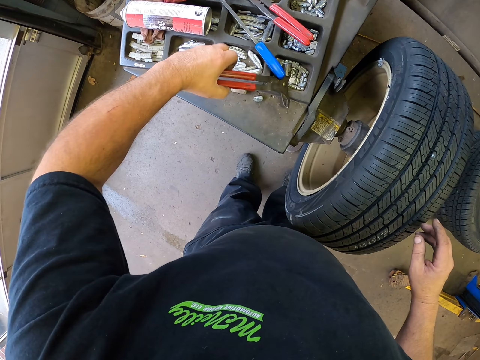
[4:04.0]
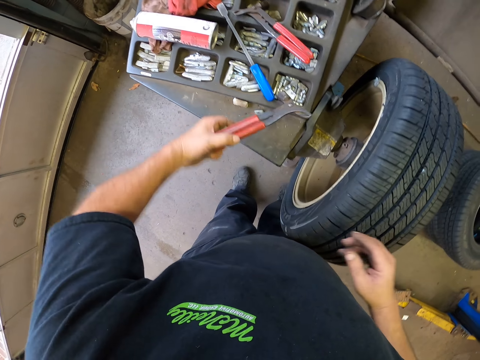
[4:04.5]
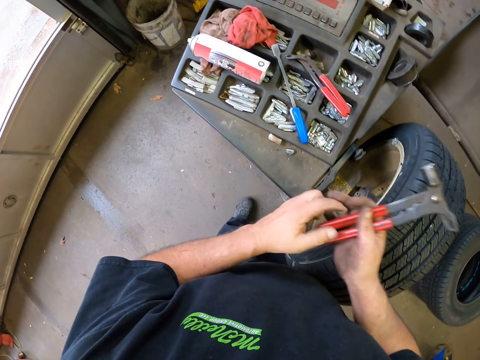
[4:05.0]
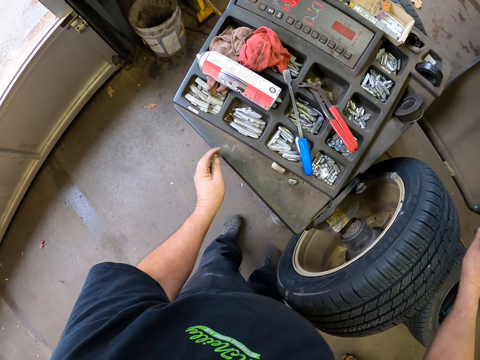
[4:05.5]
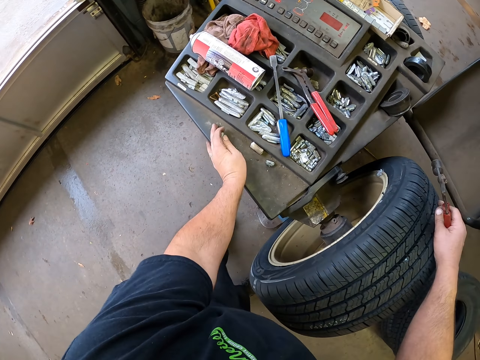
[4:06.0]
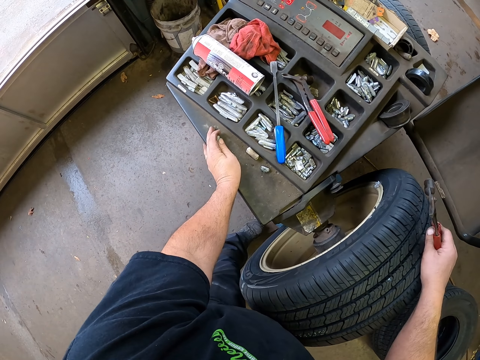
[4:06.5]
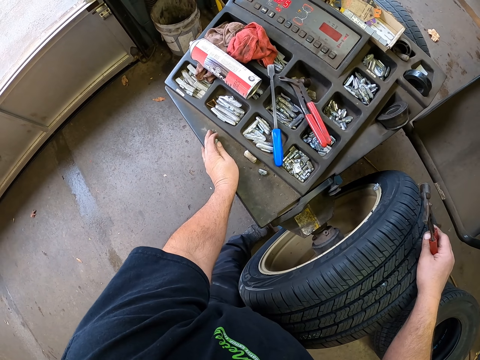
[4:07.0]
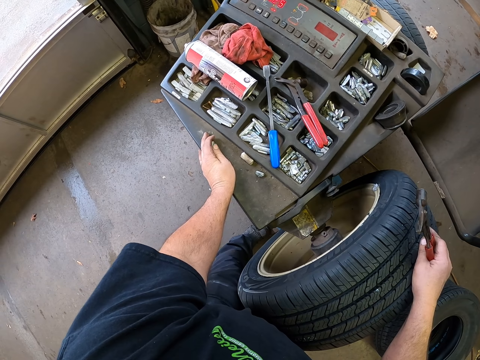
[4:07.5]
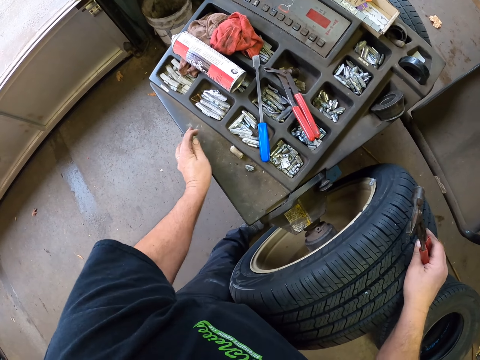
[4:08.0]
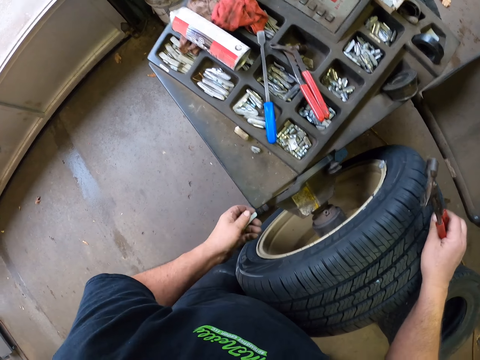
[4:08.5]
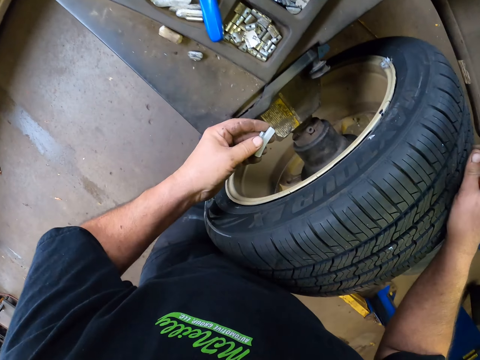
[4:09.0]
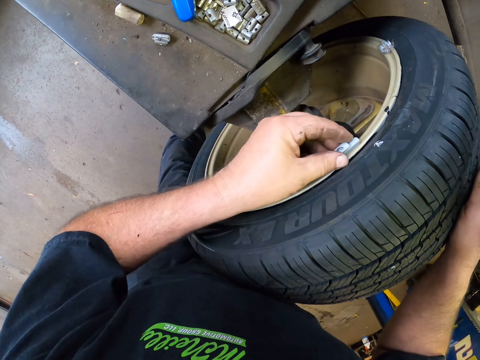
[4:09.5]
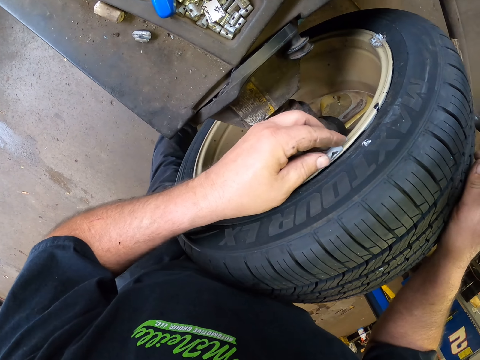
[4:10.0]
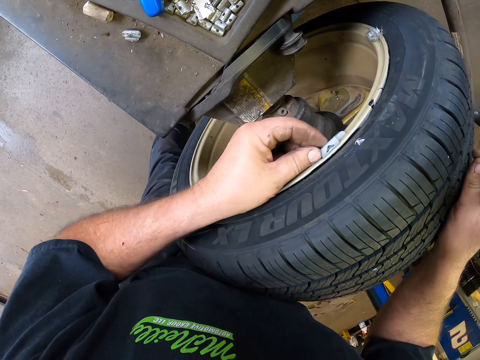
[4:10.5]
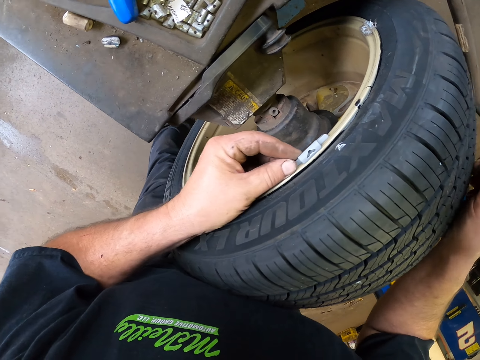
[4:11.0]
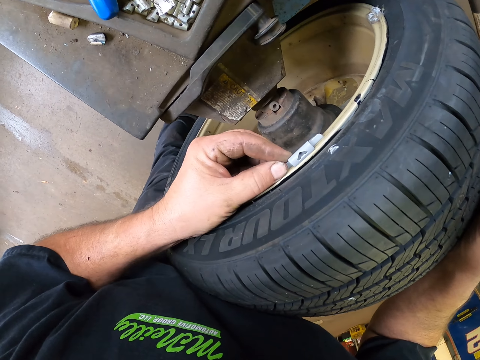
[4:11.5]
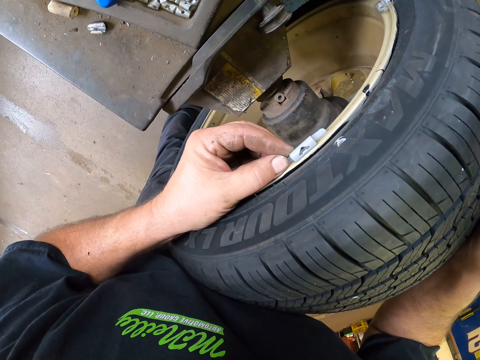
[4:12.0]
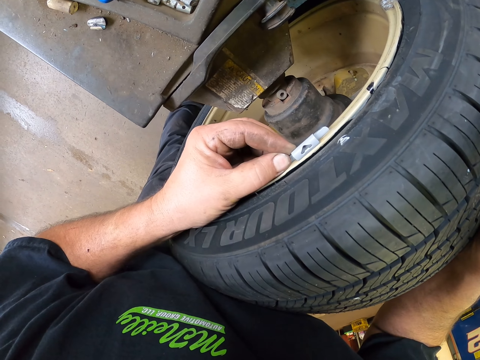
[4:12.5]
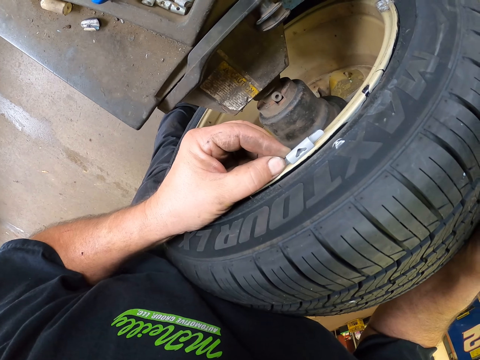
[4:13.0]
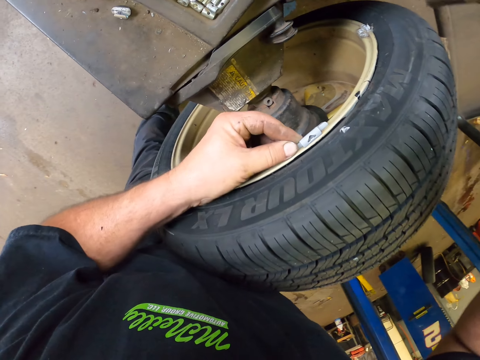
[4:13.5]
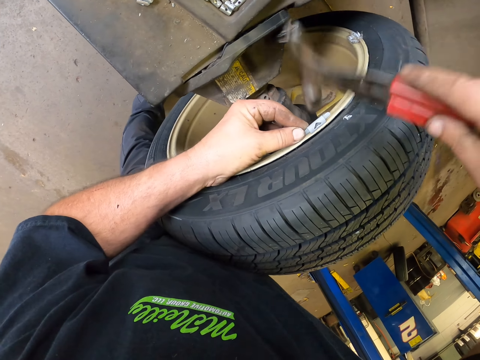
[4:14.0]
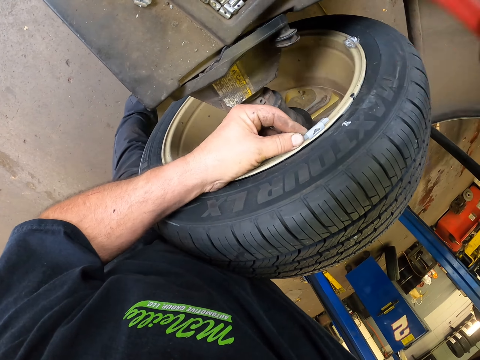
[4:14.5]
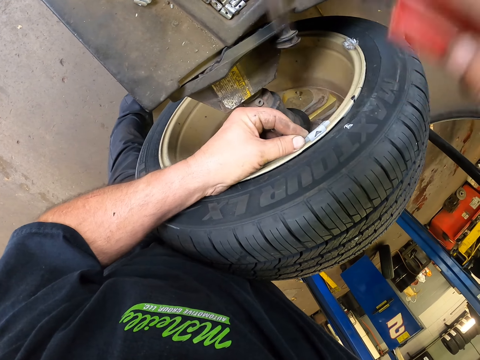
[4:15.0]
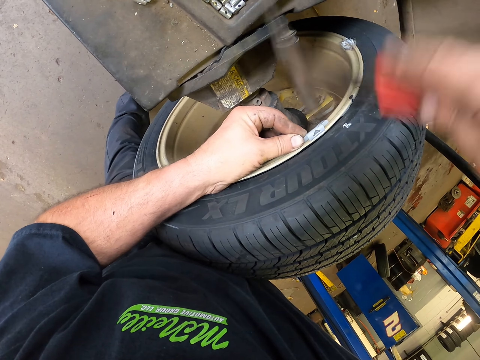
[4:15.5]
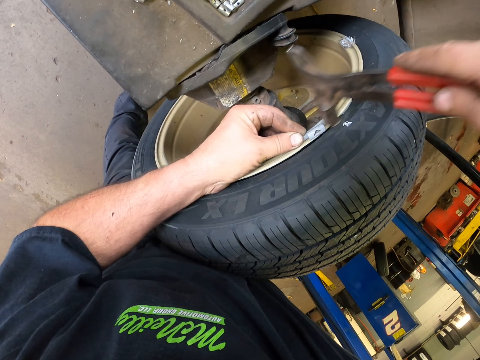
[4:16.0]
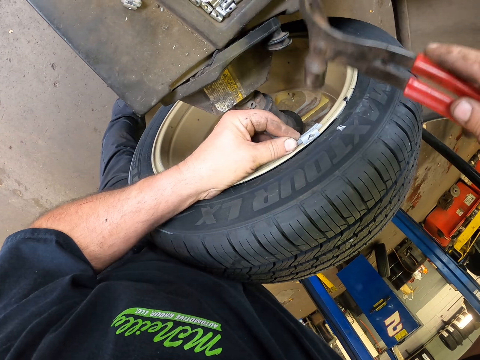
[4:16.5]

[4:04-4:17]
The camera wearer picks the percussion tool from the machine. They place the percussion tool on the other hand. They place a hand on the wheel. They place a hand on the table. They place the wheel pin on the wheel. They hit the wheel pin with the percussion tool.

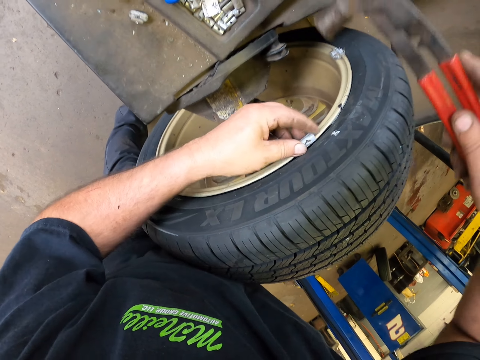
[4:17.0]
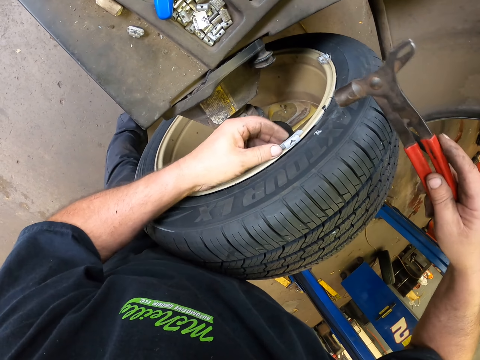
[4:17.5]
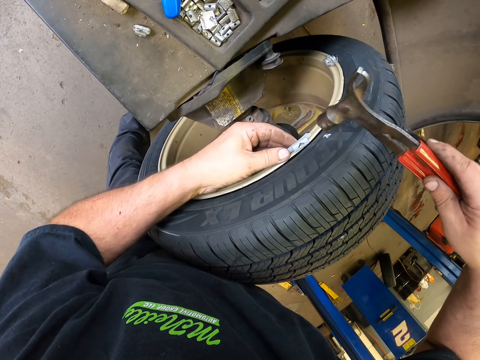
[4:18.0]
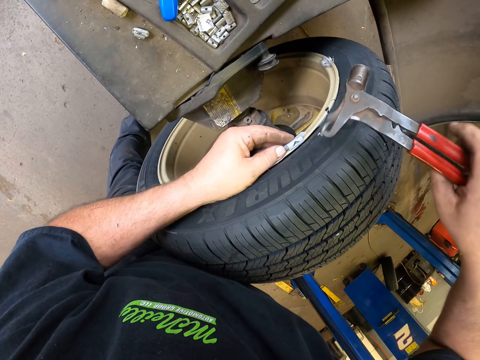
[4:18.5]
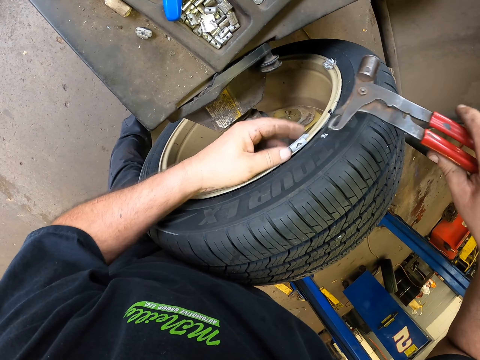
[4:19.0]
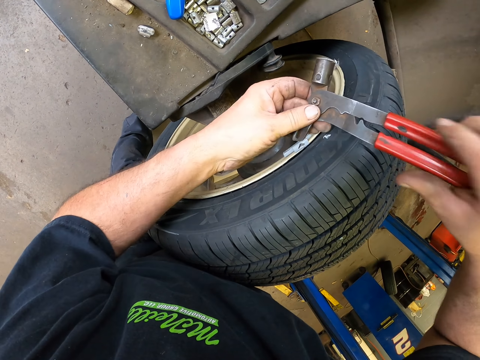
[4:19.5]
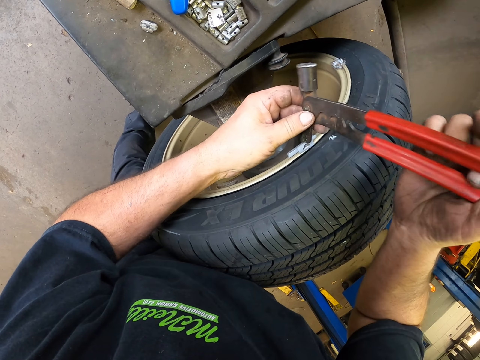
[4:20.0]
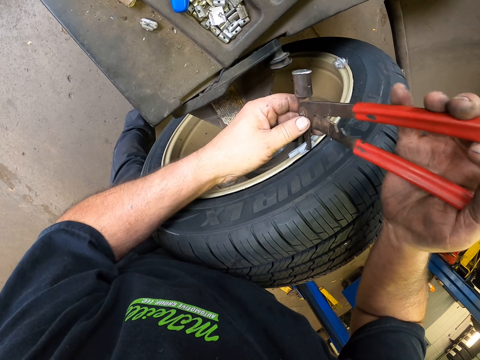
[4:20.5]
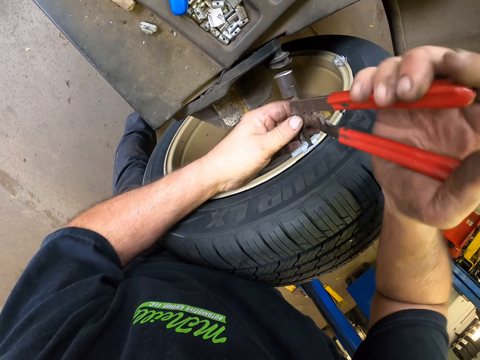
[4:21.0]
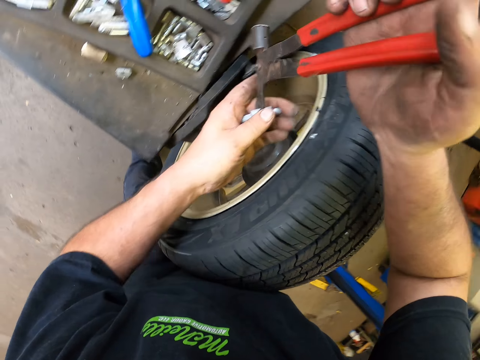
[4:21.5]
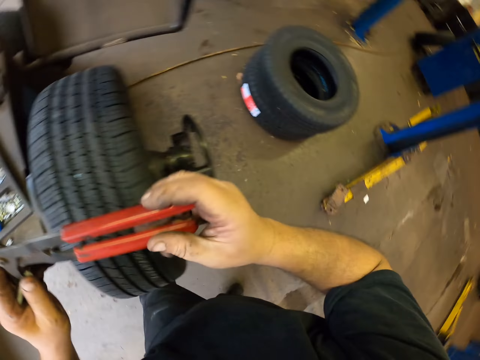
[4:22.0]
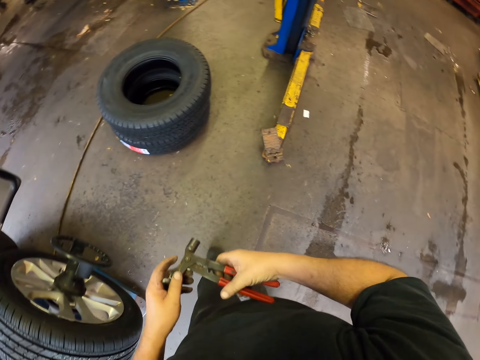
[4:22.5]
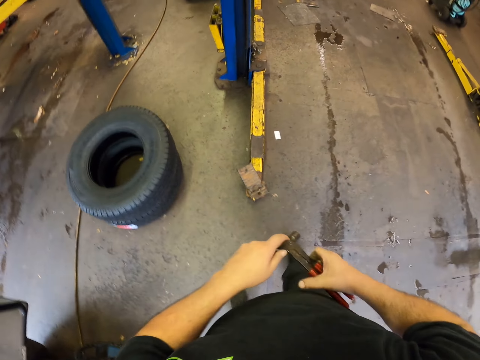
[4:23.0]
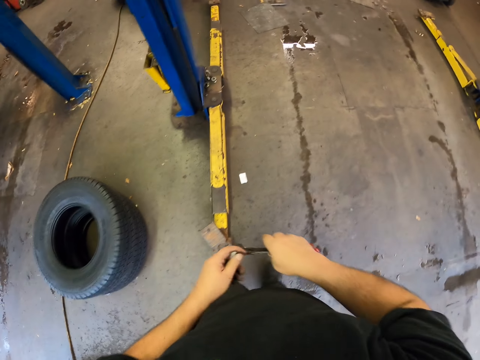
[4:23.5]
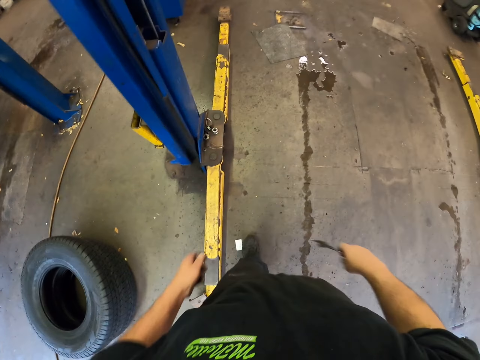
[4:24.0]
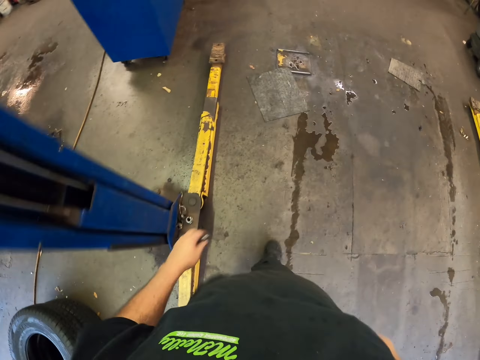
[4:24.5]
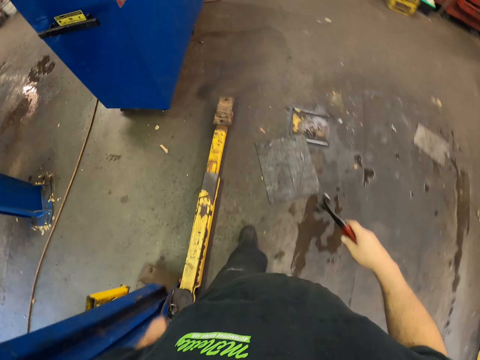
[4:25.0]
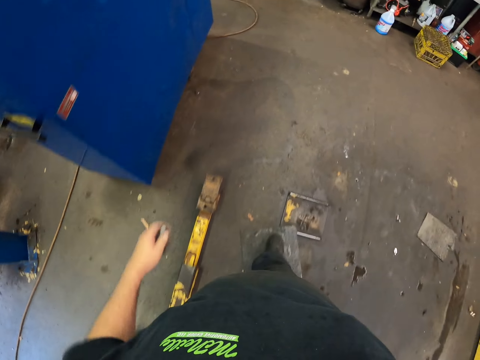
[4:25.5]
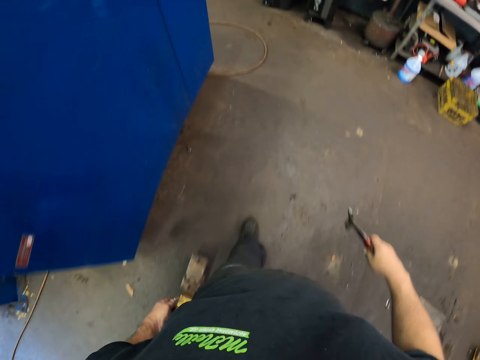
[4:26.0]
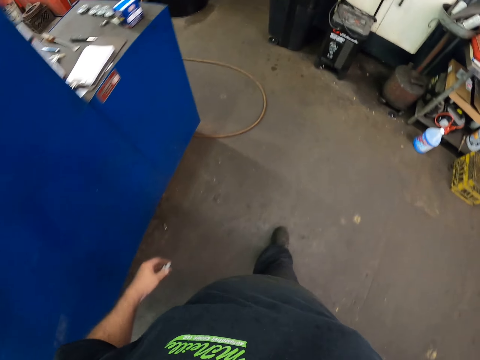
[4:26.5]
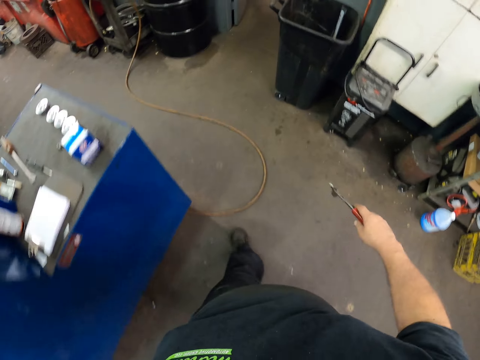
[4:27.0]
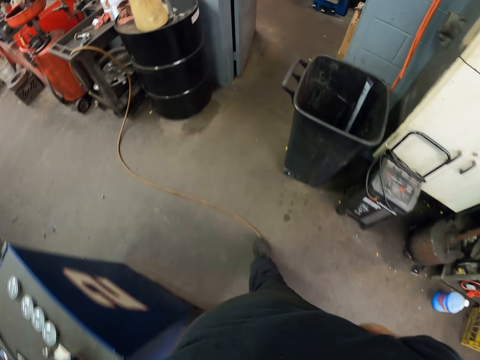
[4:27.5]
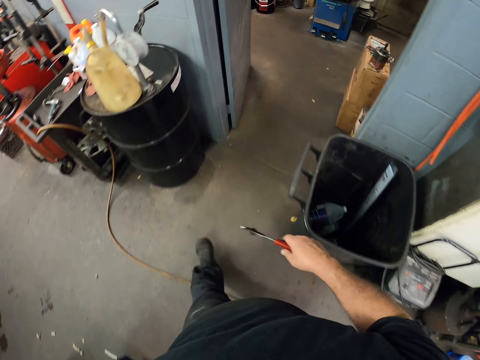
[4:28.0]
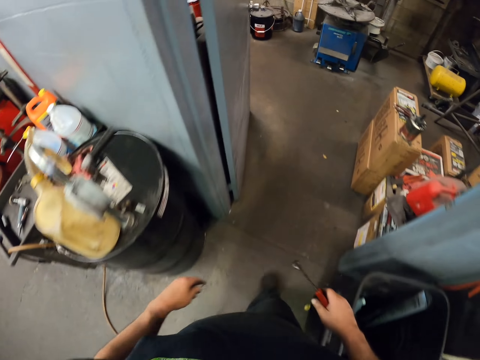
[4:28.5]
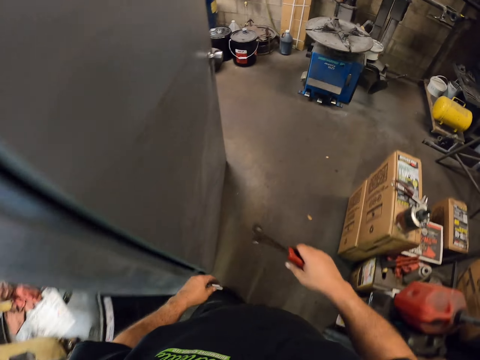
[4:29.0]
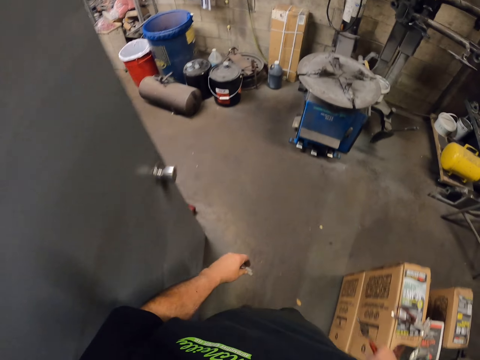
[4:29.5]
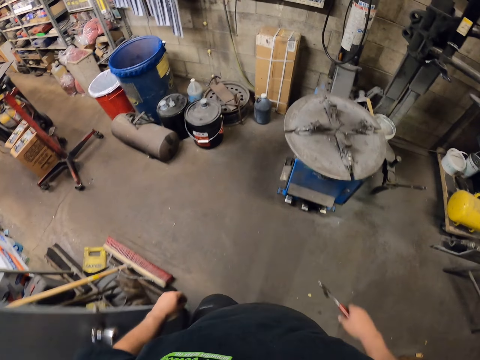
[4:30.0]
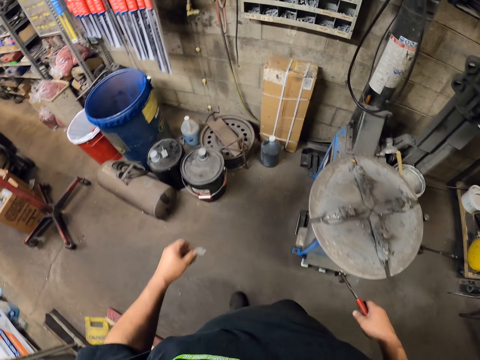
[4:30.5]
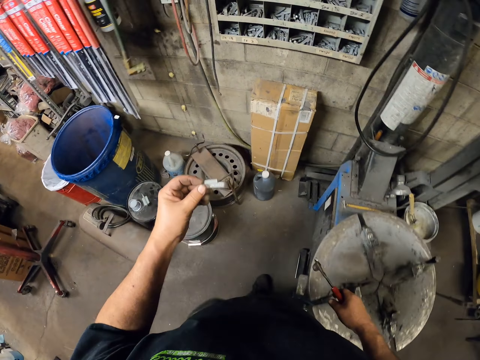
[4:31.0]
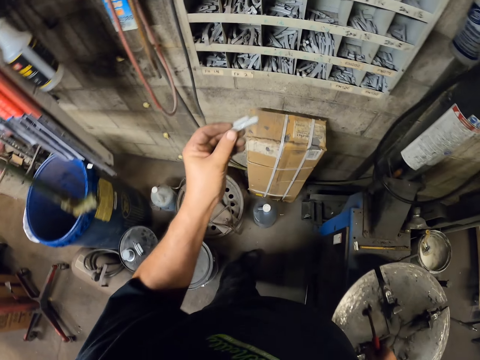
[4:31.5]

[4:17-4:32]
The camera wearer tilts the percussion tool. They hold the percussion tool with both hands. They place the percussion tool on the pin. They remove the wheel pin from the rim with the percussion tool. They hold the percussion tool with both hands. They walk around the garage. They remove the wheel pin from the percussion tool. They walk around the garage.
